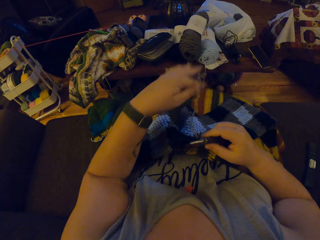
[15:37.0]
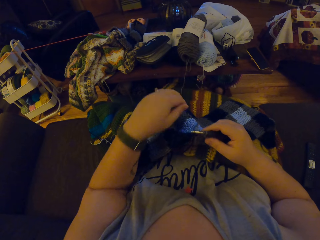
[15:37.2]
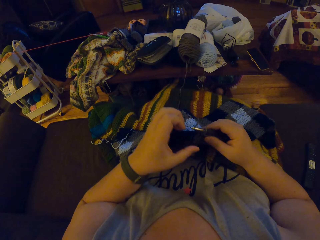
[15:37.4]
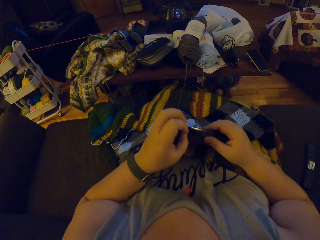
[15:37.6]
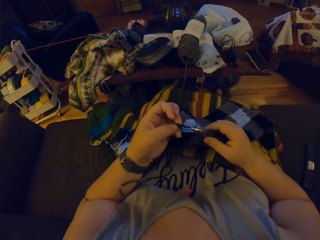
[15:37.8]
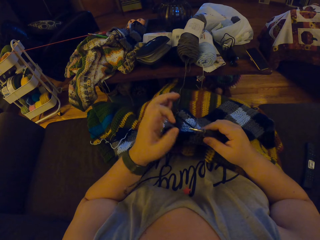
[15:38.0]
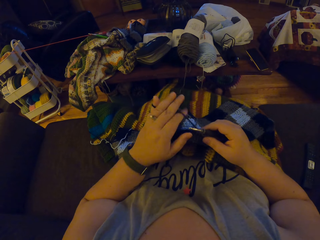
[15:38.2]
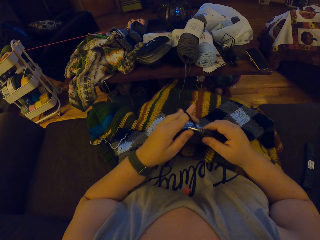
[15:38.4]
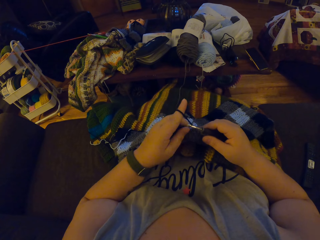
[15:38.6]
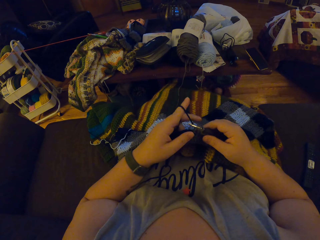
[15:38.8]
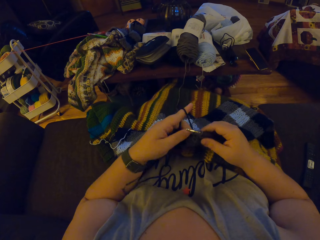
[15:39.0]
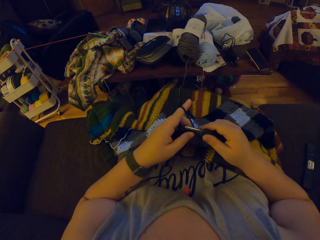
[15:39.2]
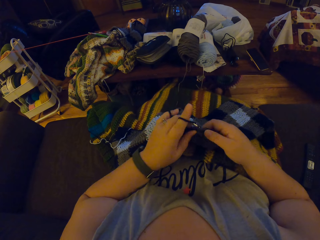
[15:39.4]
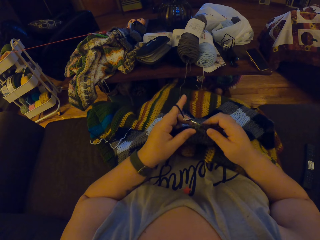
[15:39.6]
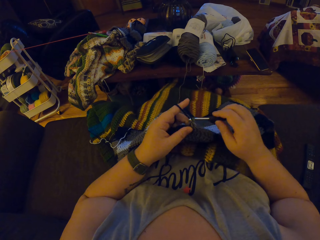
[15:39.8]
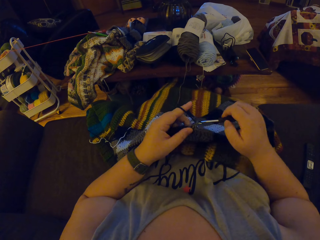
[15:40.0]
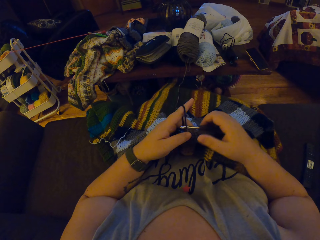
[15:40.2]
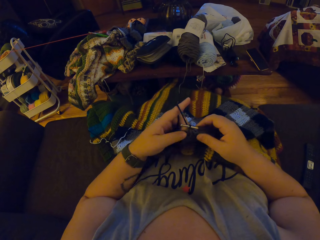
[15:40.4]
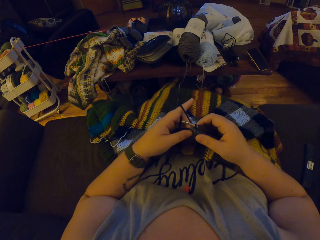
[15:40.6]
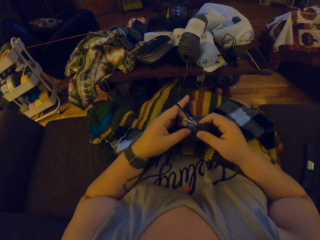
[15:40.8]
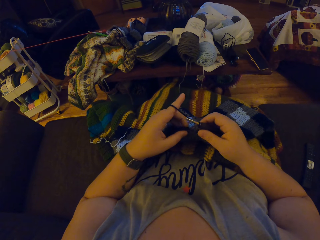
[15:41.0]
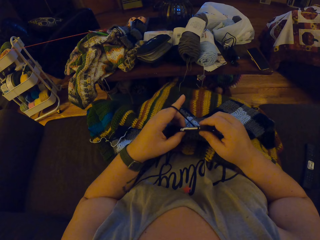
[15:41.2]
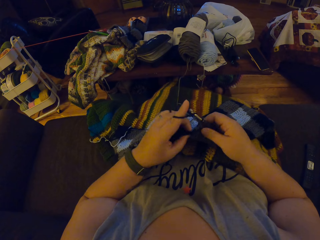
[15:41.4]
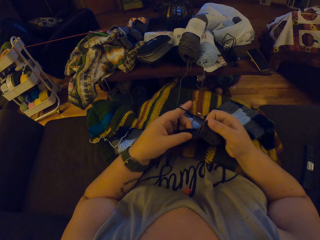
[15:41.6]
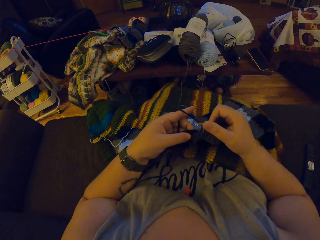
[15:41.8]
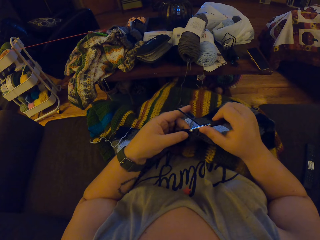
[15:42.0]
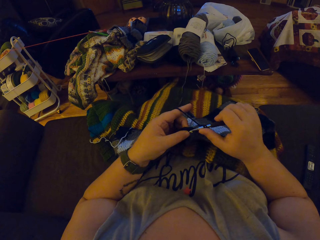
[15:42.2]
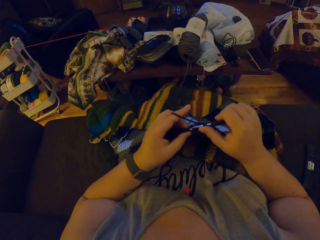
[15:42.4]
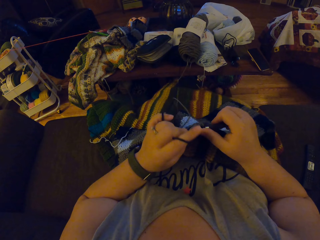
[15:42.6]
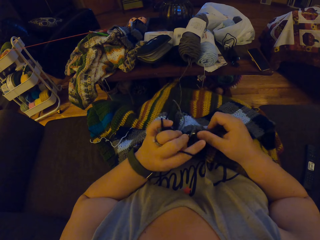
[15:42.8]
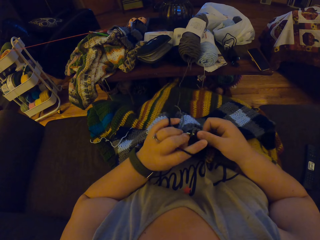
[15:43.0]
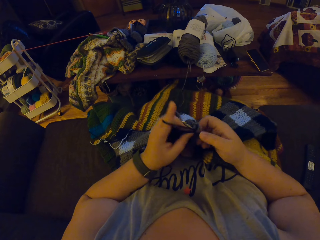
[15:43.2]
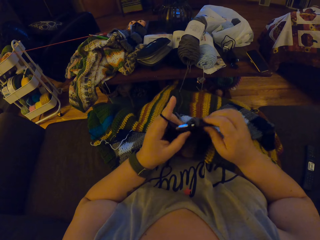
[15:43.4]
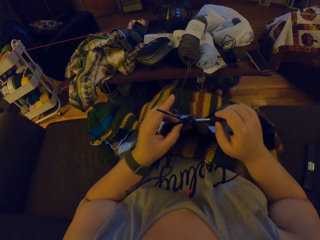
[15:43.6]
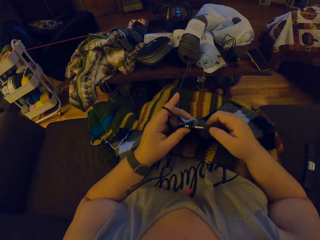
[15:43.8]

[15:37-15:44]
The camera wearer knits the cloth.

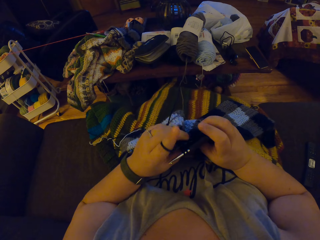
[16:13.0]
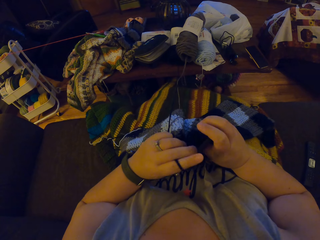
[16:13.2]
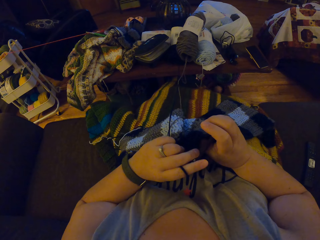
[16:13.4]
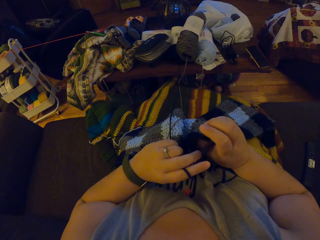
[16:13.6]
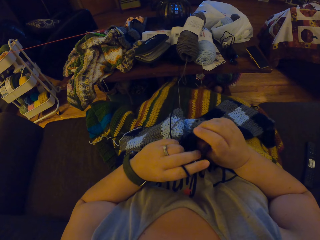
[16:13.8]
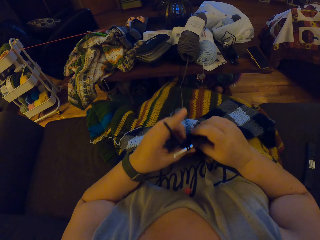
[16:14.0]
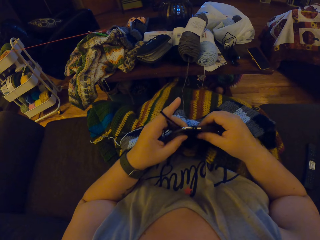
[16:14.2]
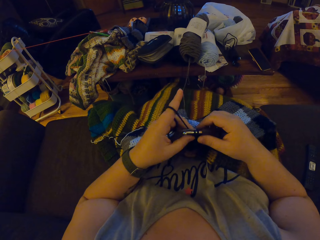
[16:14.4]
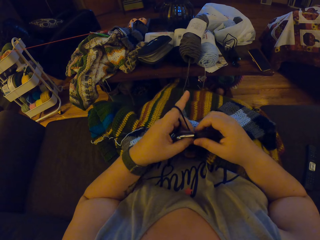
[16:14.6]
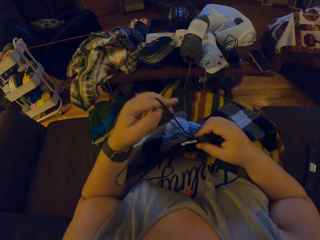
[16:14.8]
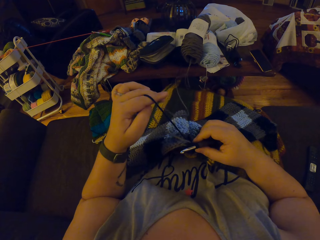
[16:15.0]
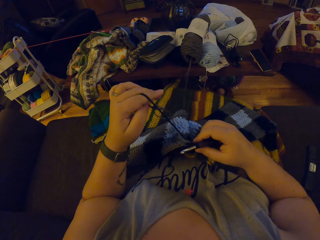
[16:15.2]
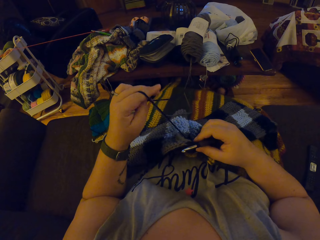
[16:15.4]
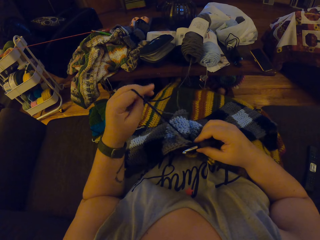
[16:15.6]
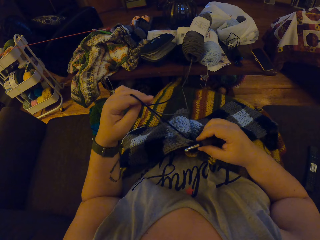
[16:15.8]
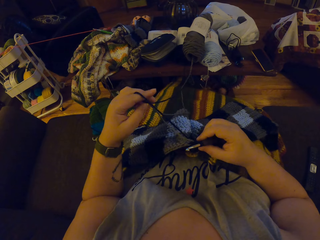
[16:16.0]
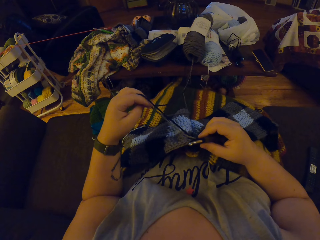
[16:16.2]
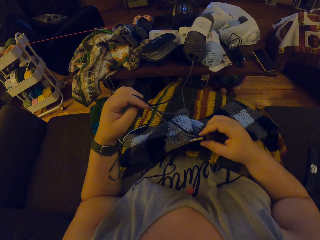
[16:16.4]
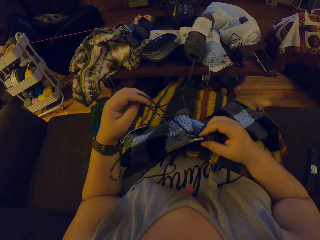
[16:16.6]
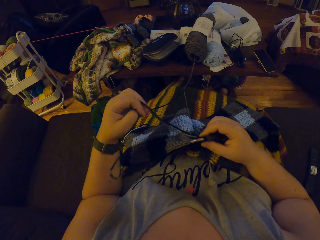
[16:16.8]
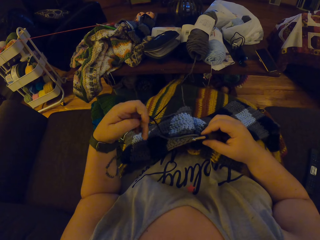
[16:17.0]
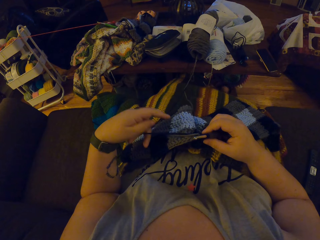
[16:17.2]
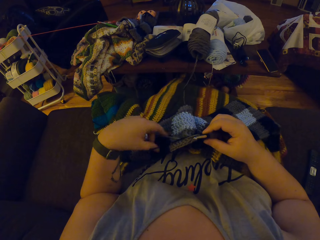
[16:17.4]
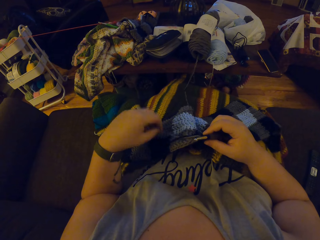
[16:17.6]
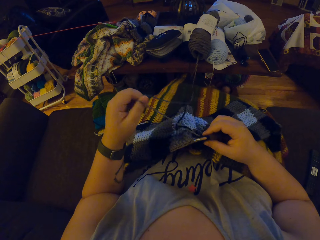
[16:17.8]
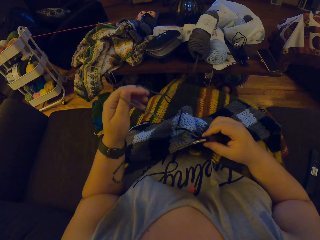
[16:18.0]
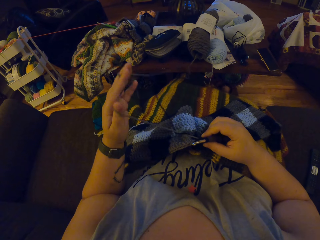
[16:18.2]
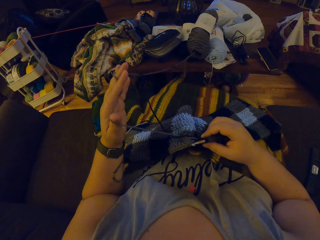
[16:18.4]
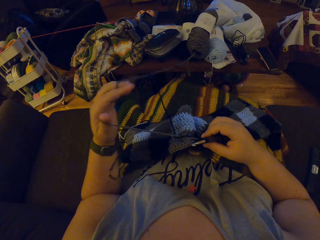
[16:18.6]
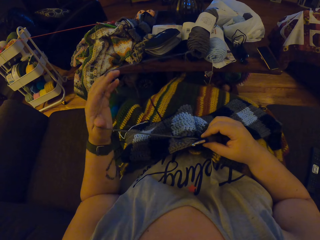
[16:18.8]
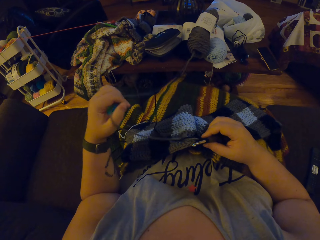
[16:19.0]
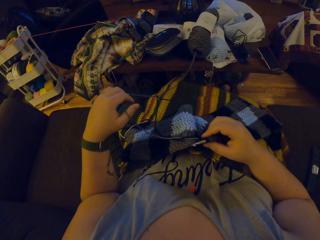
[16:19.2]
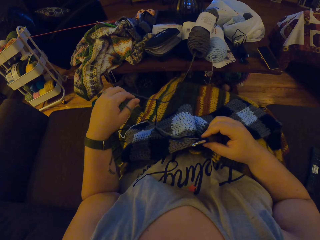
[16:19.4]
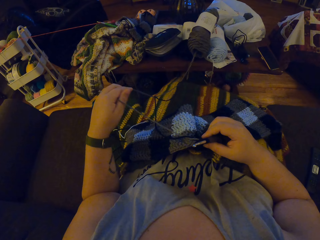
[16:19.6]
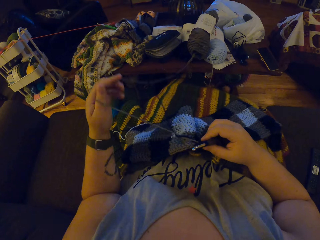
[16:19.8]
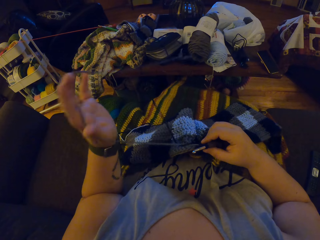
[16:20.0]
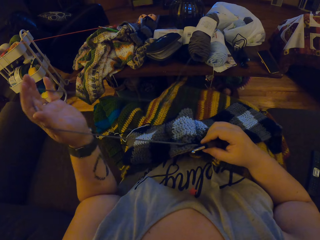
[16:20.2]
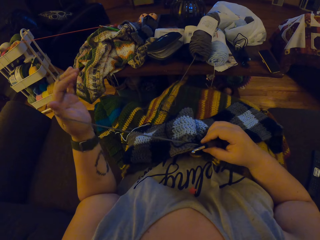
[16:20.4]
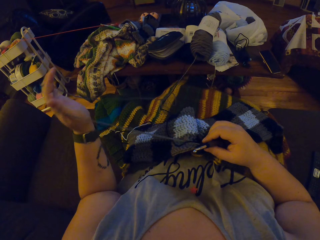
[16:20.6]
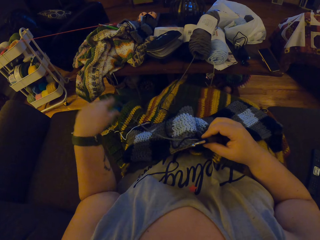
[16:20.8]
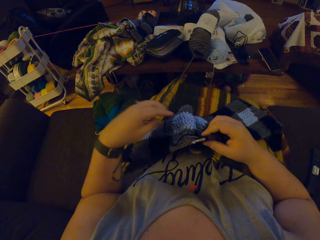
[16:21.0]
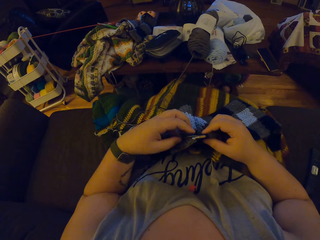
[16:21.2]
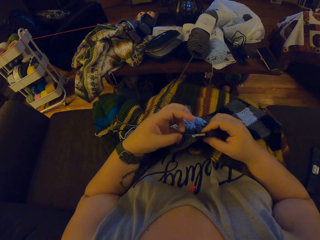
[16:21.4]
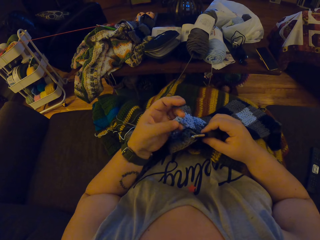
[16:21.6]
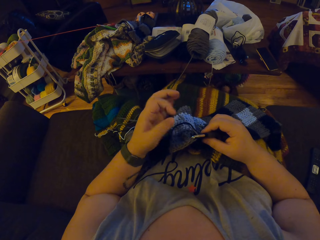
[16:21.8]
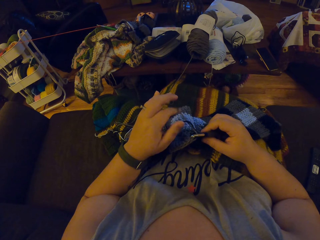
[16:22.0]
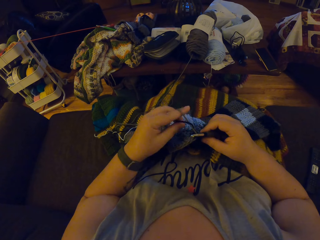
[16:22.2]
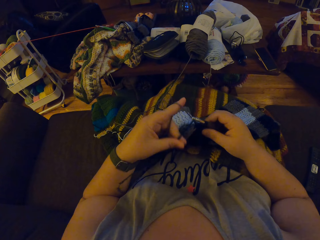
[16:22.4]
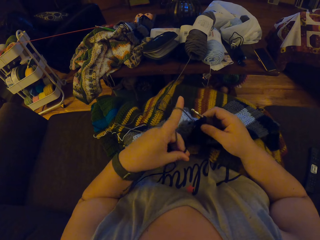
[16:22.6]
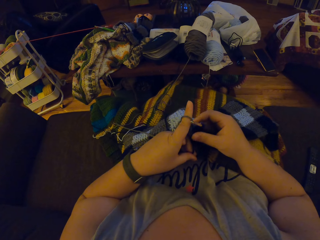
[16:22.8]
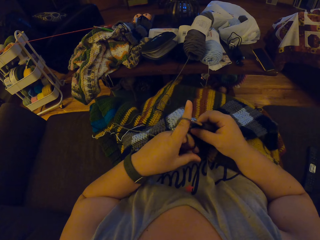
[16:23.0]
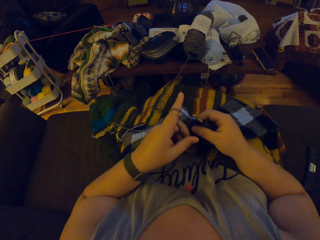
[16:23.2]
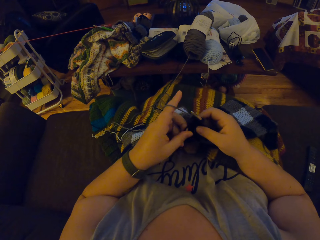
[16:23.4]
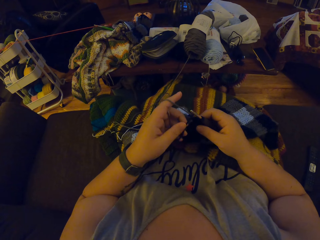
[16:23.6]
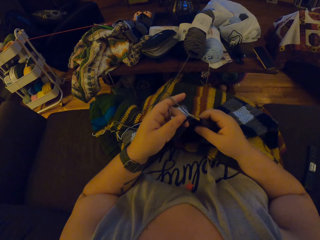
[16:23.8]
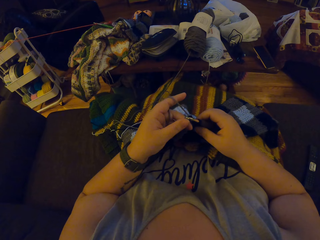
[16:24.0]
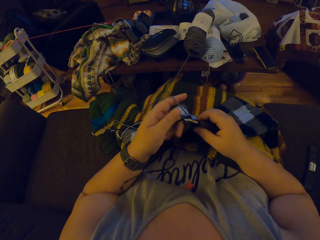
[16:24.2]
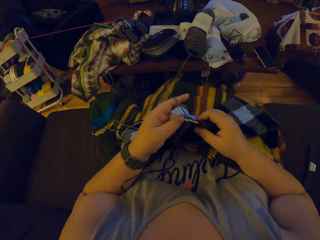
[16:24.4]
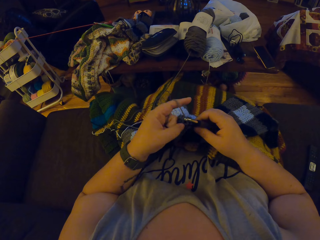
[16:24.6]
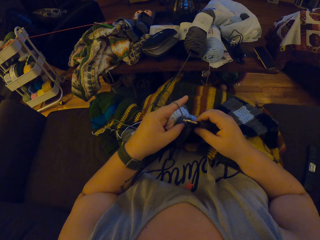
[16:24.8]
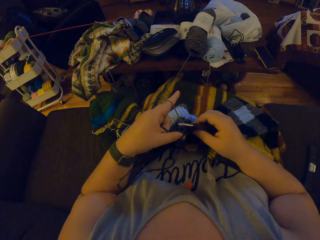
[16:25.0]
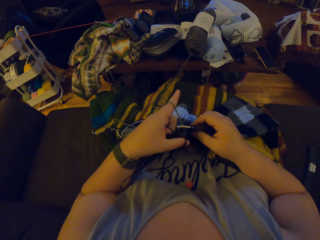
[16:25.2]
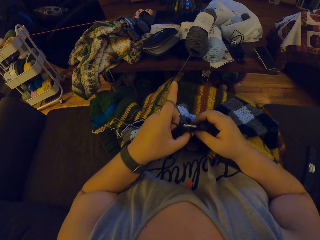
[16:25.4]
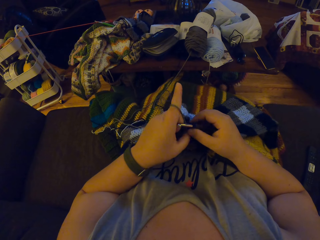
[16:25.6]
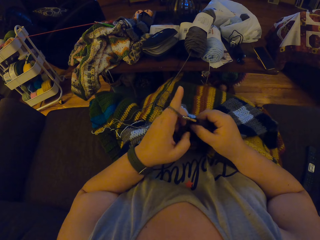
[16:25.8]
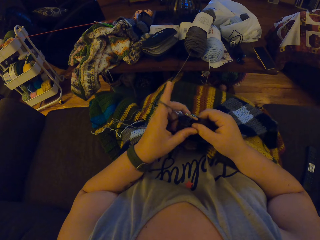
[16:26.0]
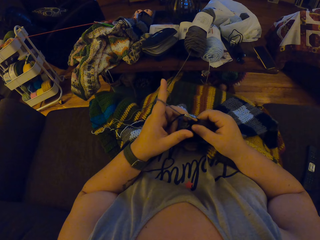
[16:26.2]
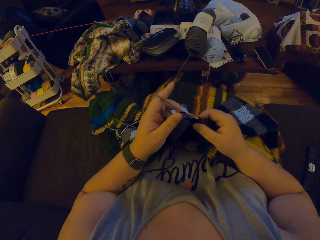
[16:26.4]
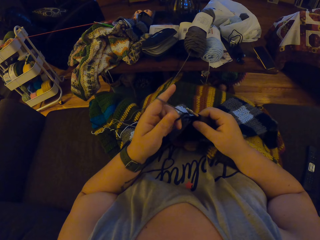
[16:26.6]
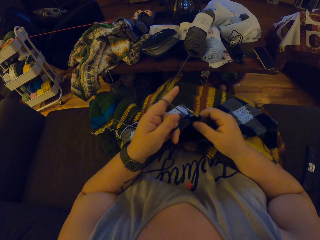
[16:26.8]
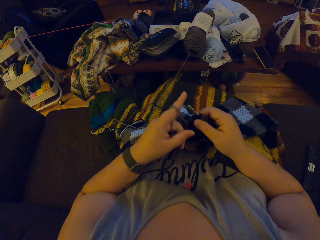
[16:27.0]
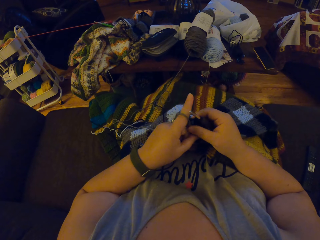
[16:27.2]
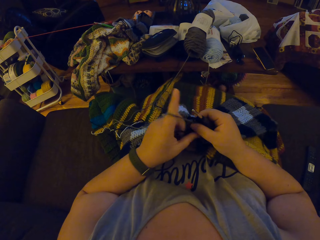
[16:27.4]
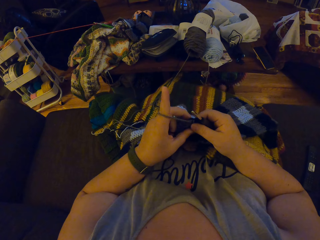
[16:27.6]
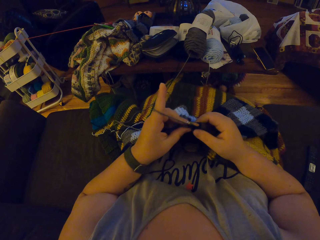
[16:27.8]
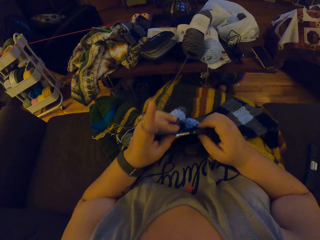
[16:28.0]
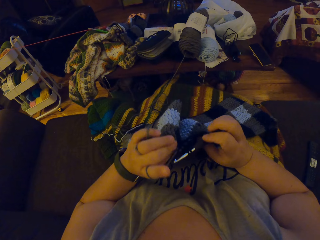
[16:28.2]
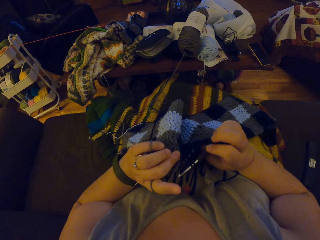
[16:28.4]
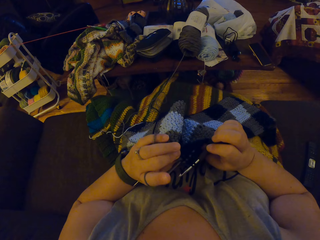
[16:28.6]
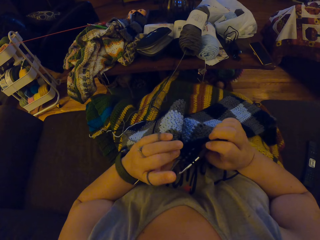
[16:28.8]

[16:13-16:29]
The camera wearer stretches the crochet wool with the left hand. She adjusts the yarn with her left hand. She knits the cloth.
